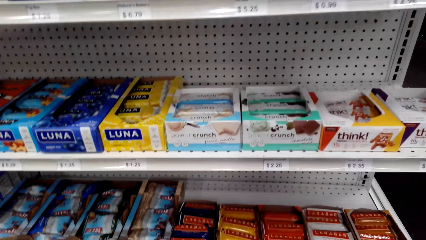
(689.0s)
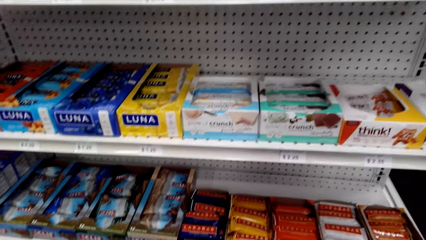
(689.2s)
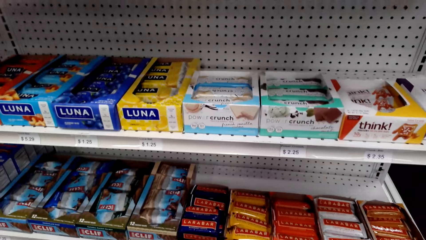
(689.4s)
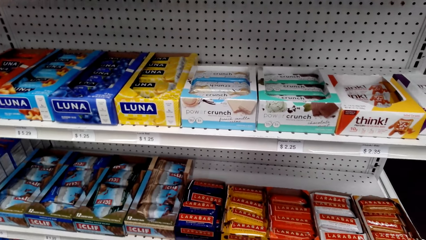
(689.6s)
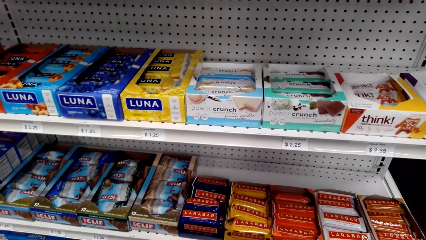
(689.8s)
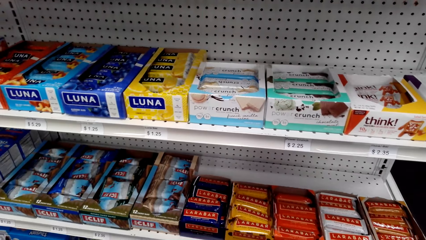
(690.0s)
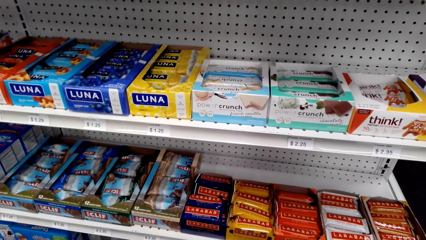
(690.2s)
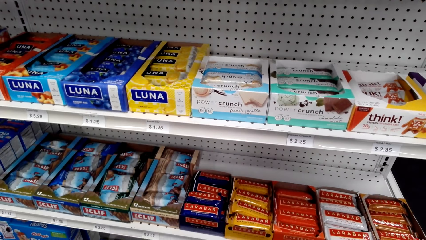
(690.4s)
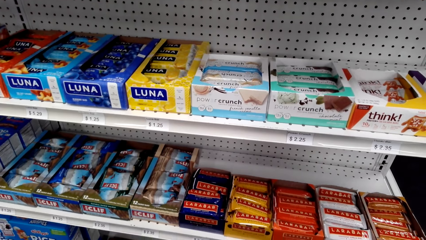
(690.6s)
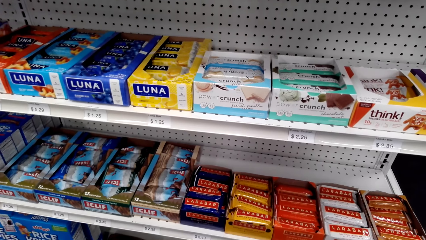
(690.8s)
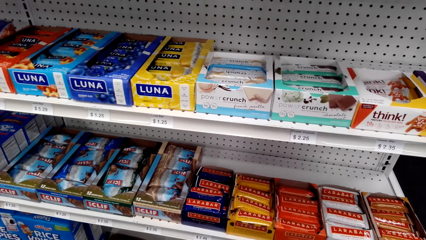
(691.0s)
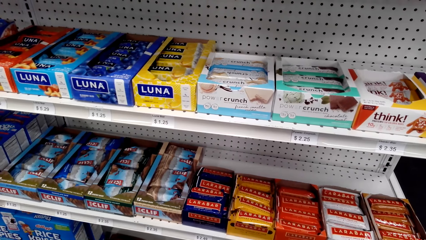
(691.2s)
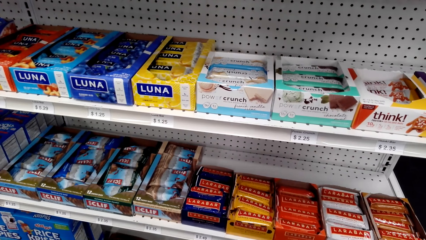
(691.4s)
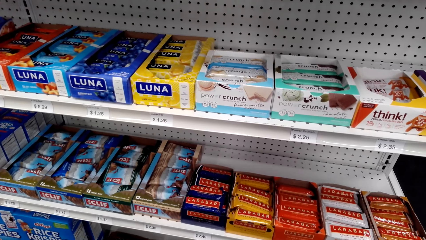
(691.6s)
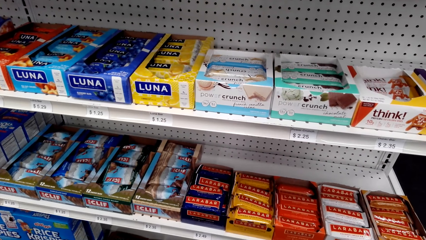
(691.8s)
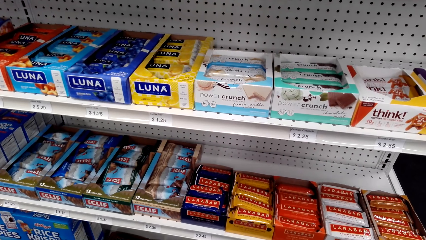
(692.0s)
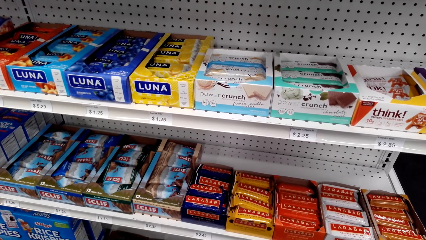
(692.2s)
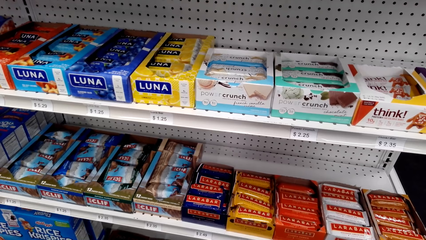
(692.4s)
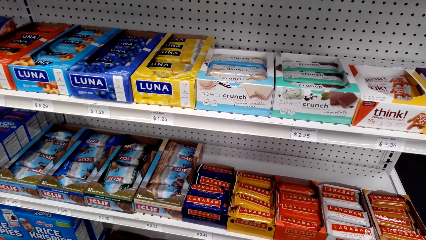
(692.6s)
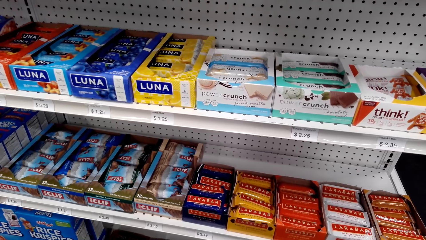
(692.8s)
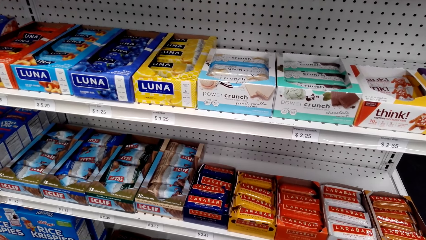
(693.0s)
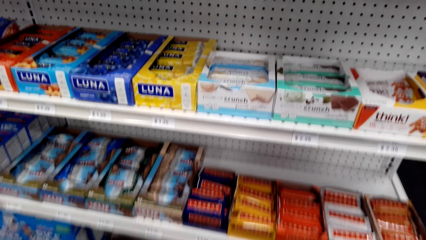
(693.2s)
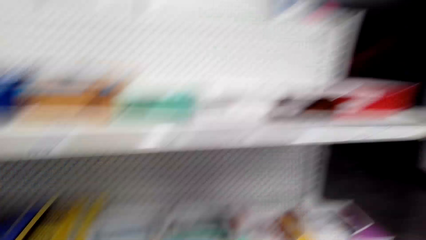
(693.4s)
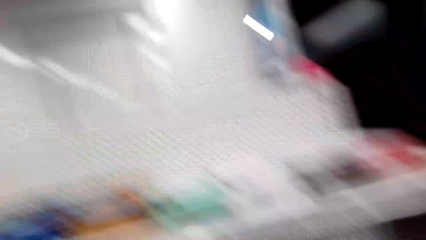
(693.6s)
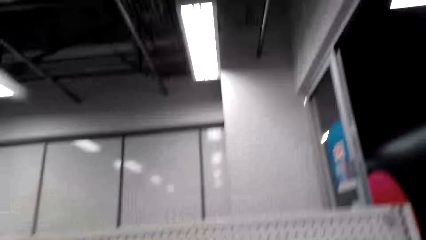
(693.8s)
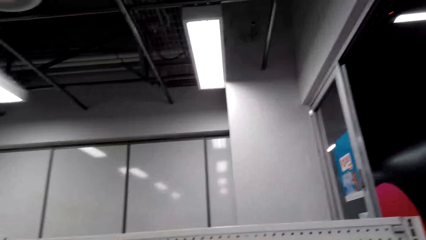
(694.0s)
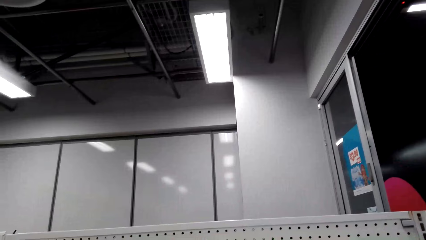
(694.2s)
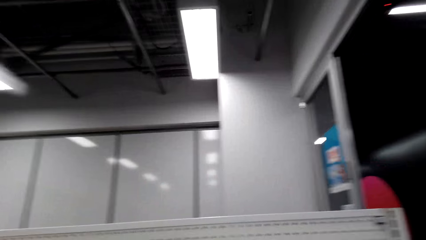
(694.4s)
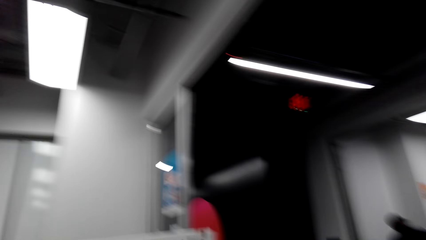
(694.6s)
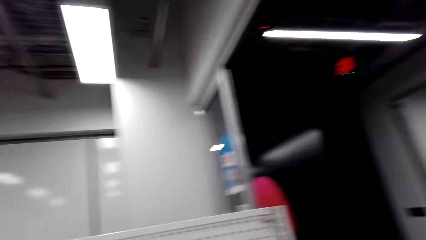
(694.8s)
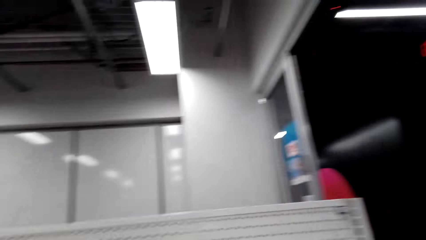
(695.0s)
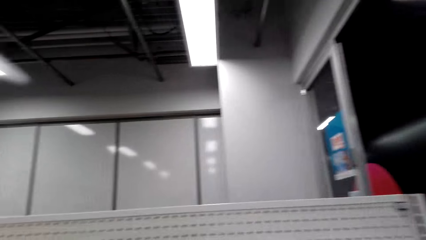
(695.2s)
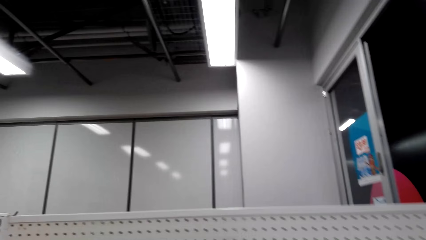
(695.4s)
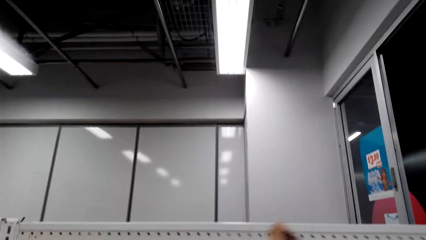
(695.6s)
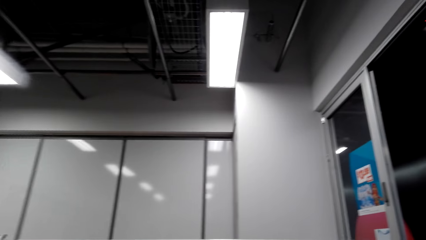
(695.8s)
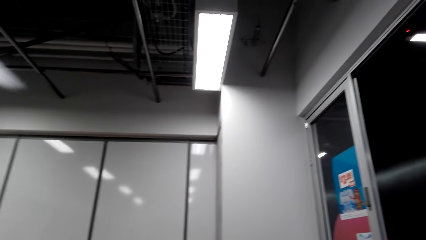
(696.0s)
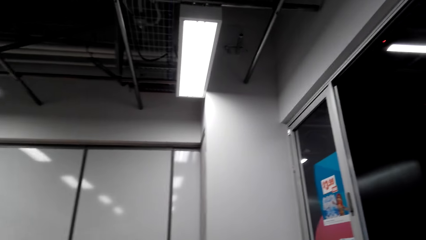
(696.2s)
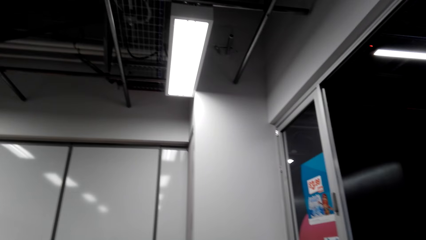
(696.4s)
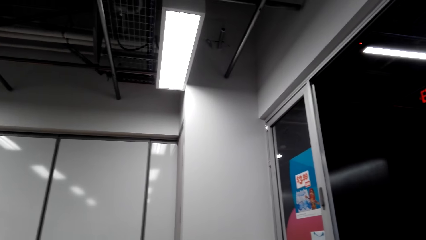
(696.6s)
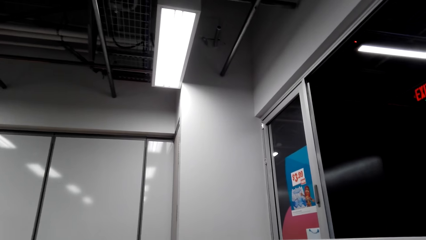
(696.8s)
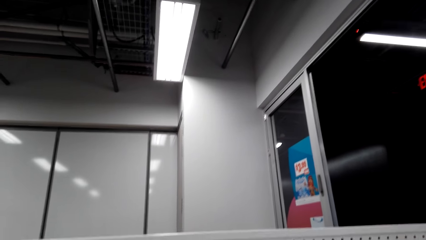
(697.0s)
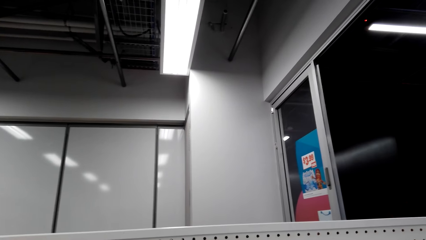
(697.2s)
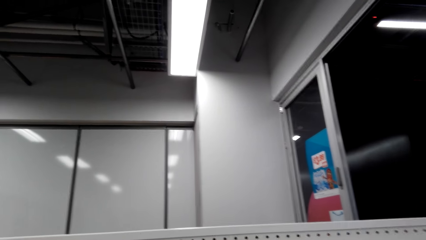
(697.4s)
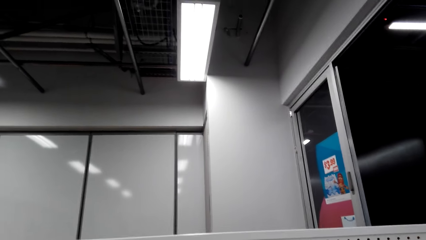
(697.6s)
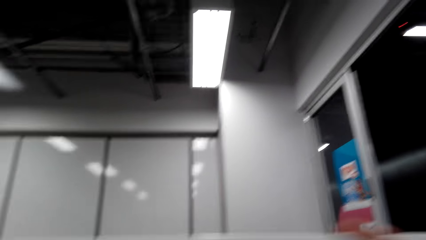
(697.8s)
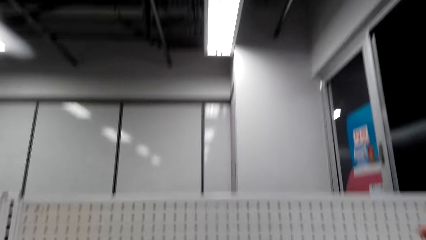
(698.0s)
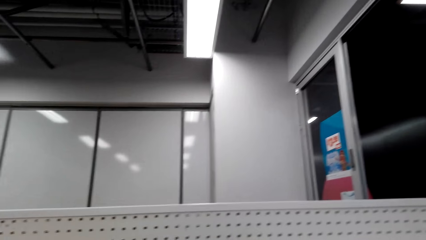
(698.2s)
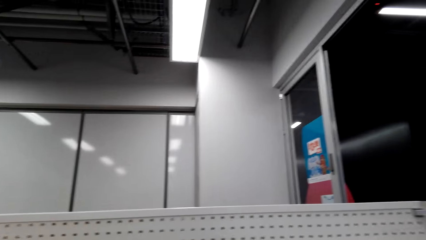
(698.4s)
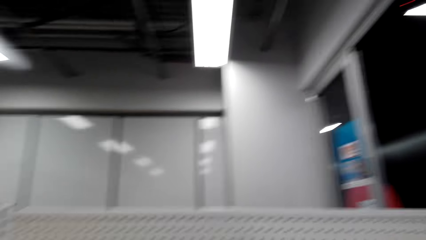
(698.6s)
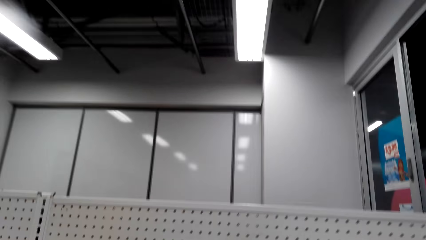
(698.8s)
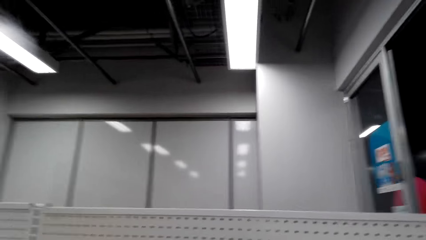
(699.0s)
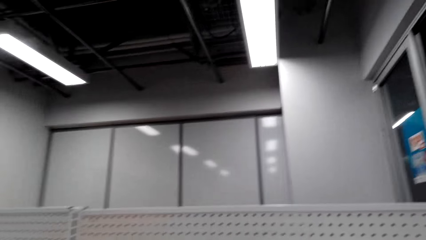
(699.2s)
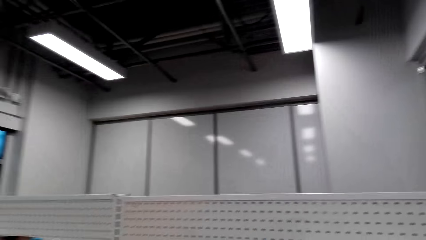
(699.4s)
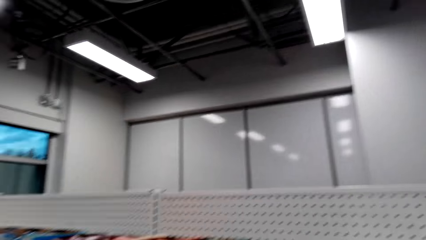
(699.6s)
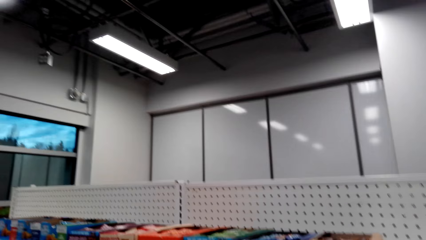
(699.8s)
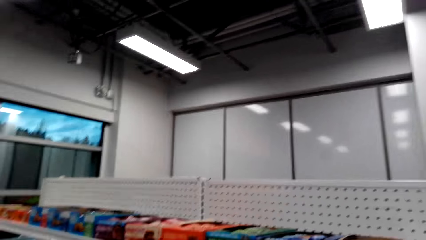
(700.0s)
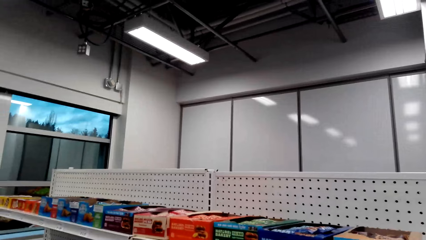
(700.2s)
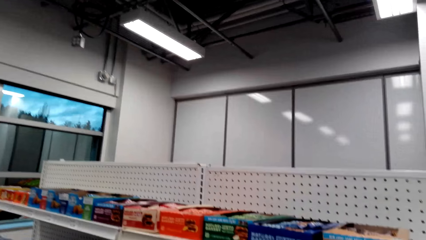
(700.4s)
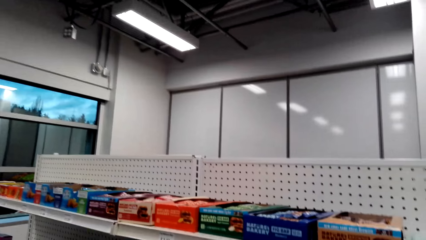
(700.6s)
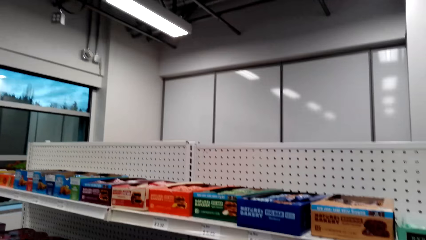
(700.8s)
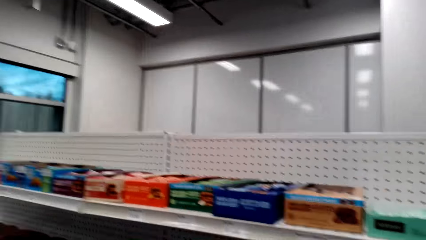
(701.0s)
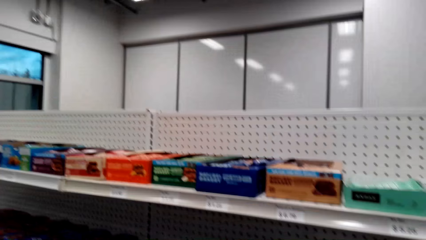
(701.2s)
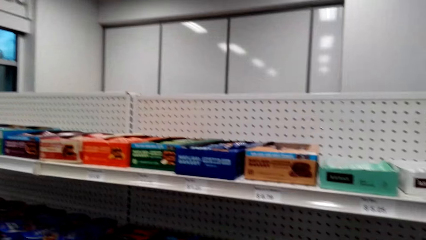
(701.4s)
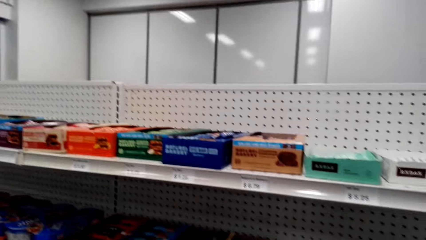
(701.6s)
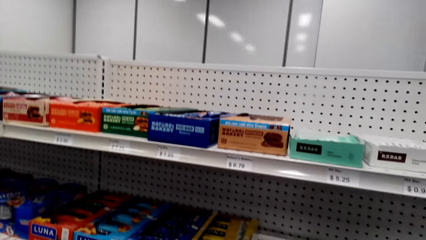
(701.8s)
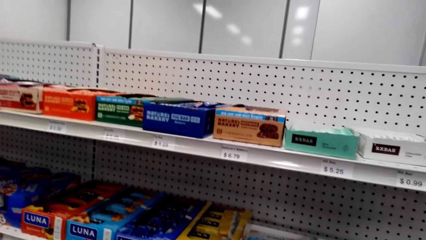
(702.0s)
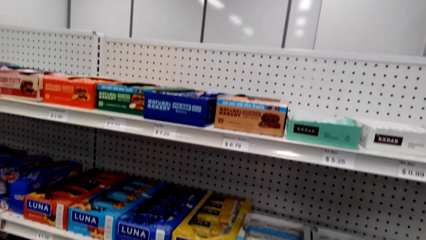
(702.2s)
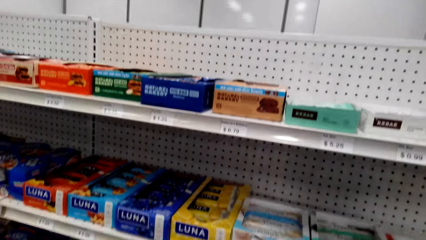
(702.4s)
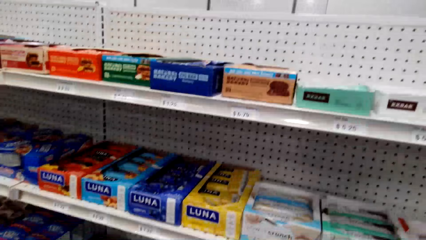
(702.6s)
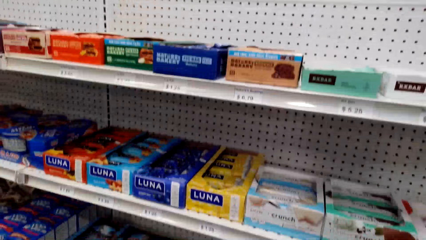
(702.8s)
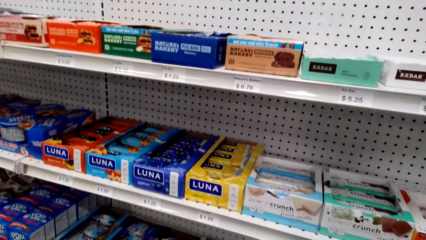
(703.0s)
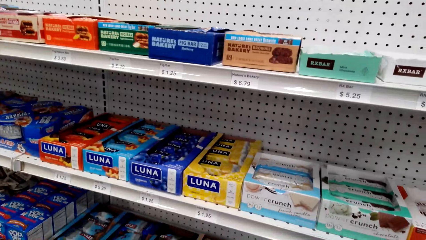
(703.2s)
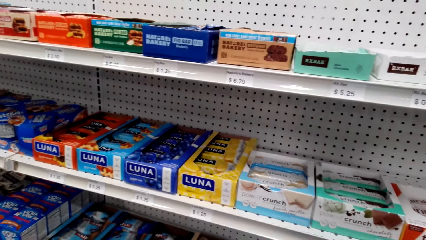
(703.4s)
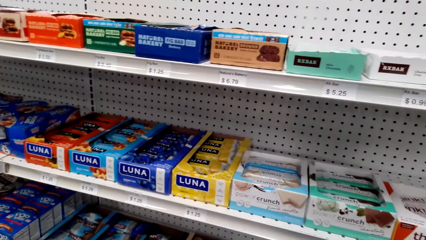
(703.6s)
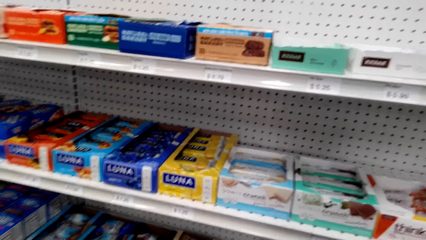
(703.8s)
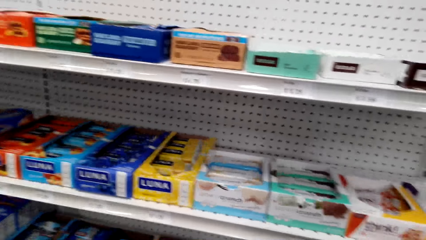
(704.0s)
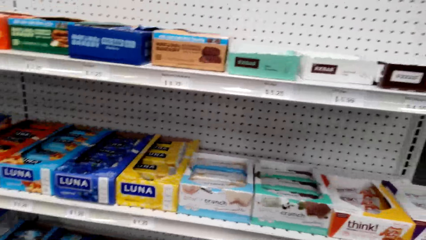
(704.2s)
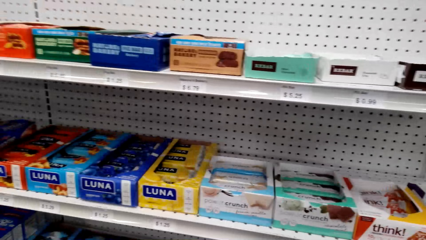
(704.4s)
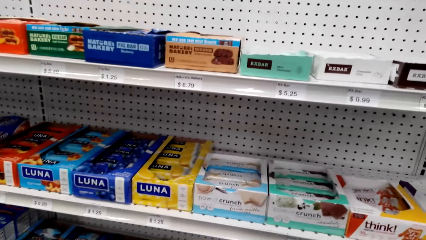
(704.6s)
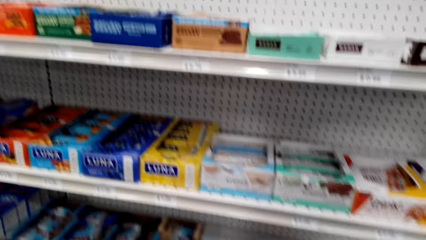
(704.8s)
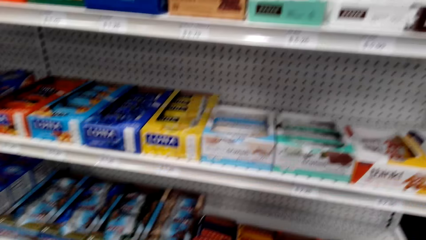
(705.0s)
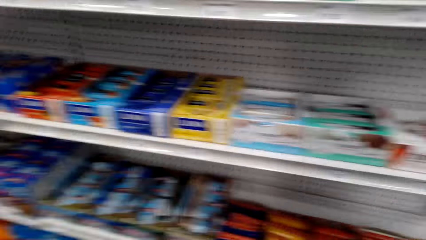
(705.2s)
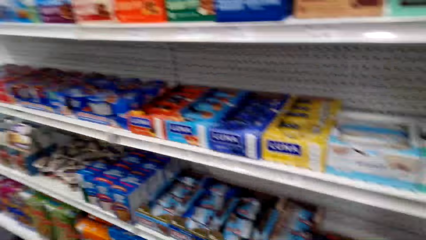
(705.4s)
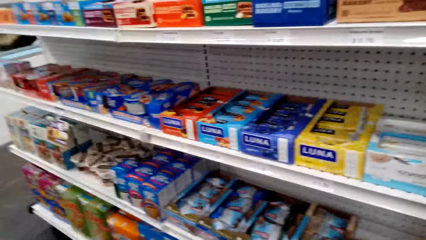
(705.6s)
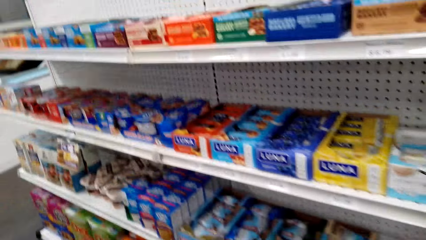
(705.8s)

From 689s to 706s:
The camera wearer laughs. A person talks to the camera wearer. The camera wearer talks to the person. They laugh. They talk to the person.
